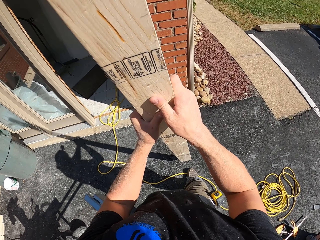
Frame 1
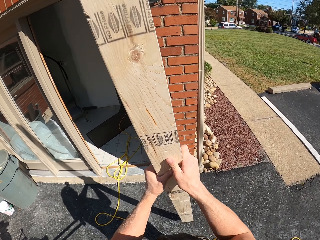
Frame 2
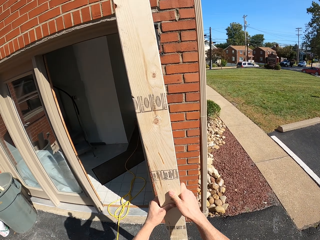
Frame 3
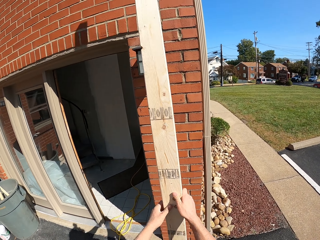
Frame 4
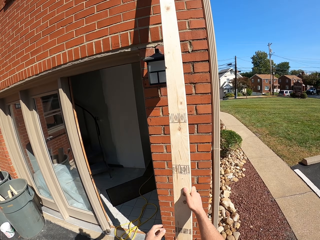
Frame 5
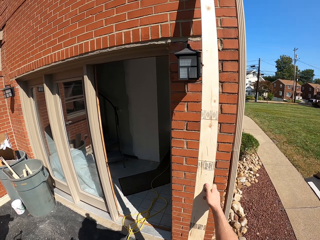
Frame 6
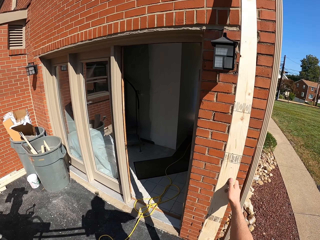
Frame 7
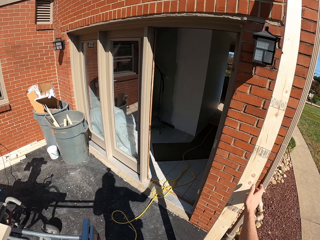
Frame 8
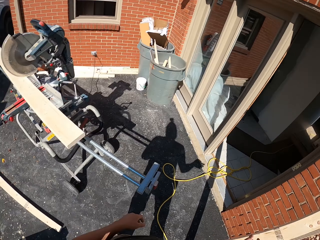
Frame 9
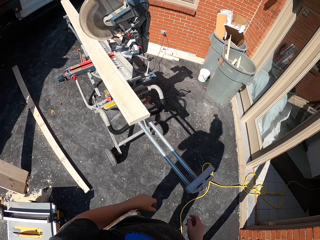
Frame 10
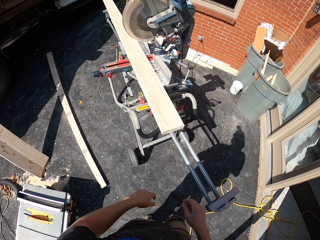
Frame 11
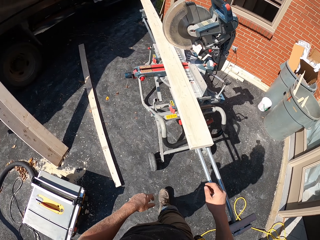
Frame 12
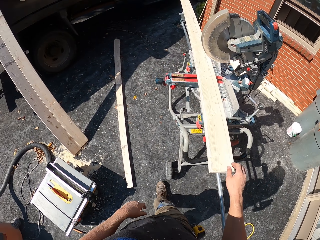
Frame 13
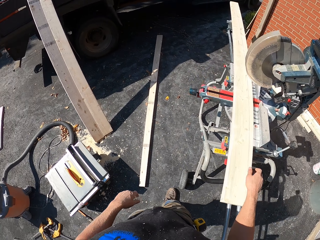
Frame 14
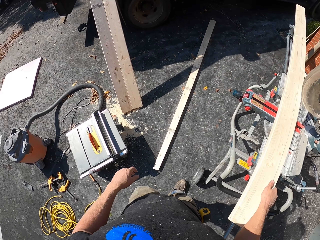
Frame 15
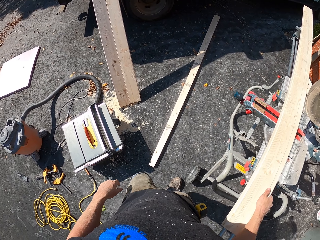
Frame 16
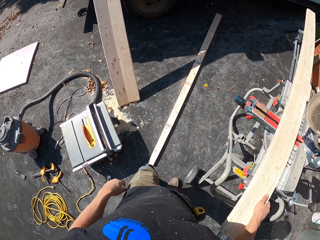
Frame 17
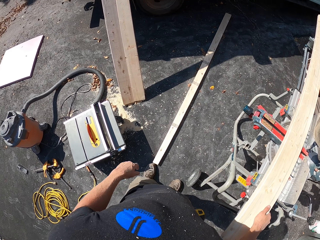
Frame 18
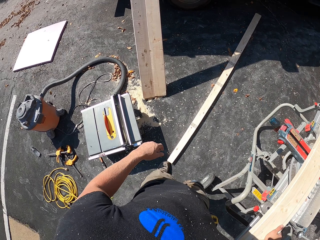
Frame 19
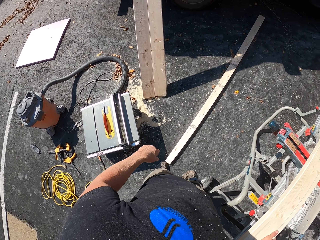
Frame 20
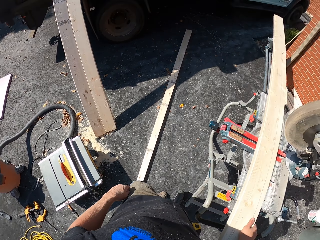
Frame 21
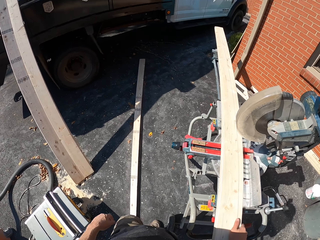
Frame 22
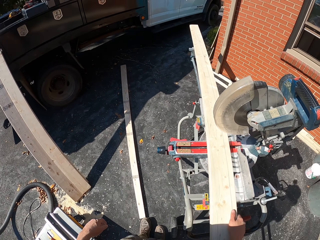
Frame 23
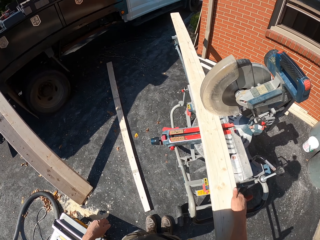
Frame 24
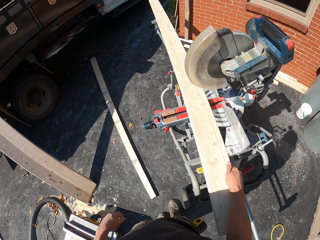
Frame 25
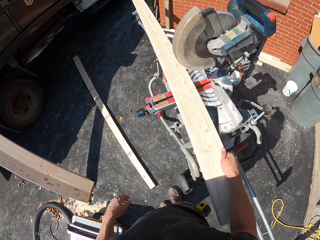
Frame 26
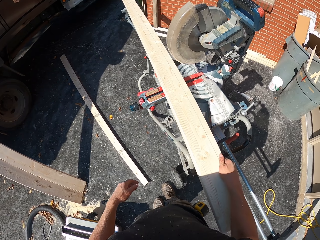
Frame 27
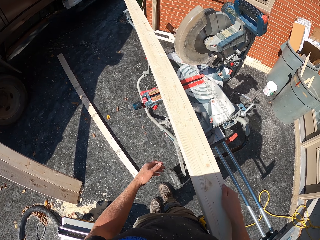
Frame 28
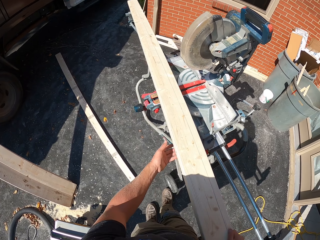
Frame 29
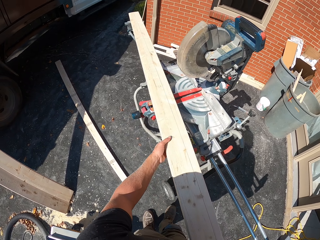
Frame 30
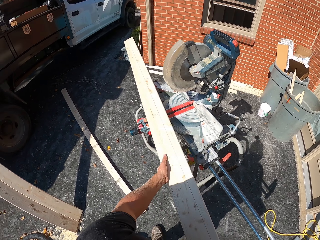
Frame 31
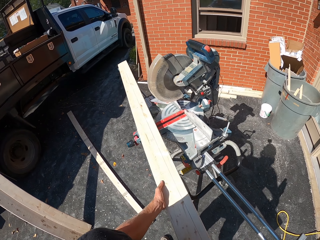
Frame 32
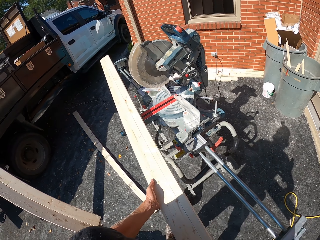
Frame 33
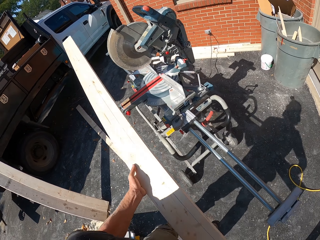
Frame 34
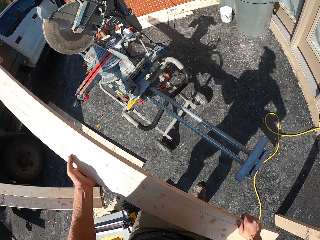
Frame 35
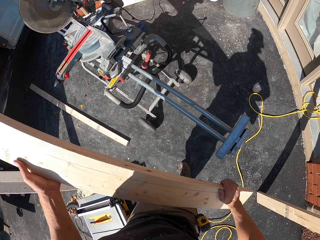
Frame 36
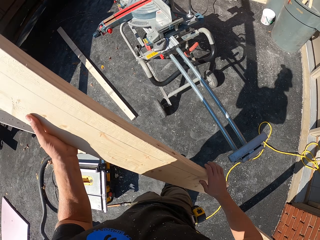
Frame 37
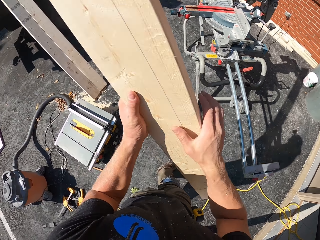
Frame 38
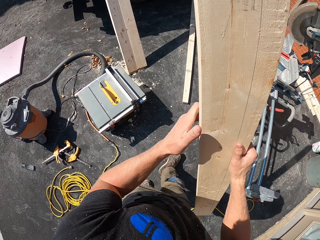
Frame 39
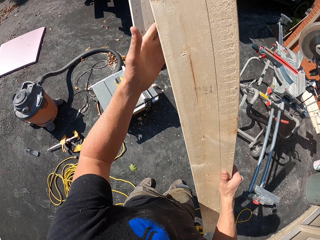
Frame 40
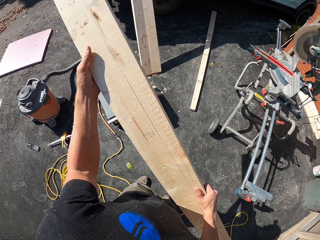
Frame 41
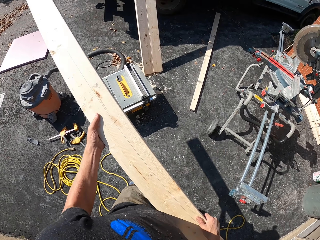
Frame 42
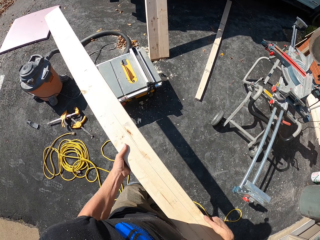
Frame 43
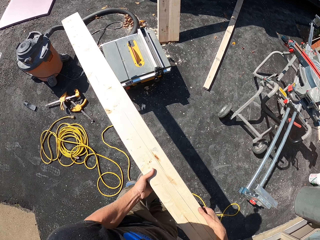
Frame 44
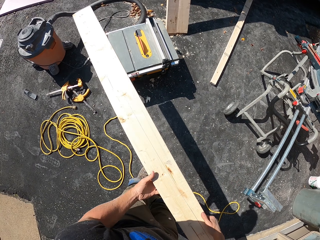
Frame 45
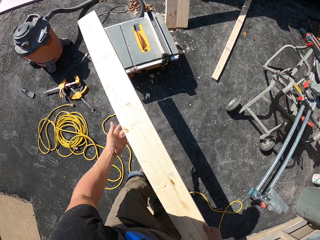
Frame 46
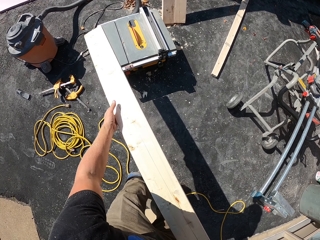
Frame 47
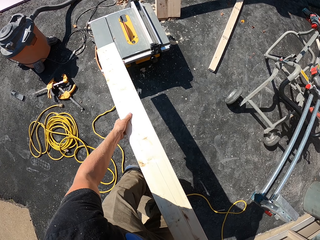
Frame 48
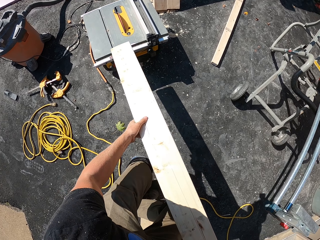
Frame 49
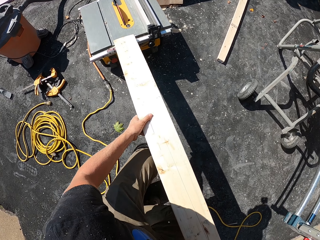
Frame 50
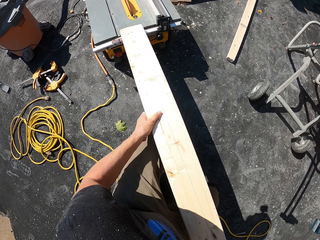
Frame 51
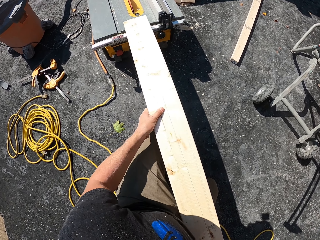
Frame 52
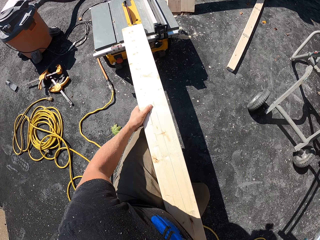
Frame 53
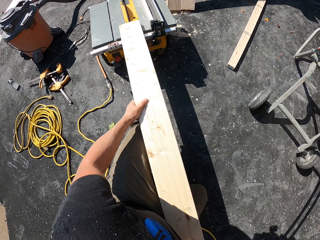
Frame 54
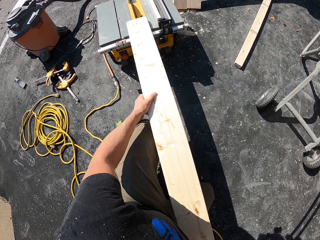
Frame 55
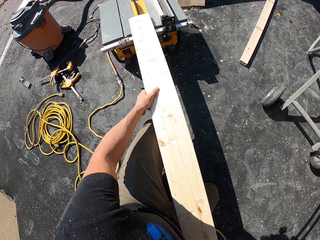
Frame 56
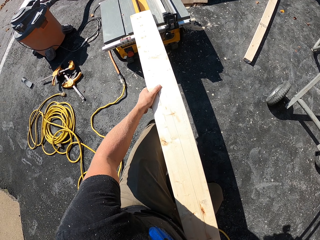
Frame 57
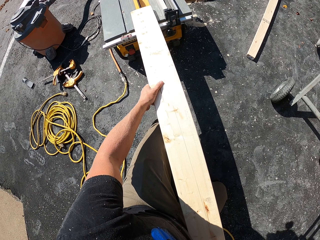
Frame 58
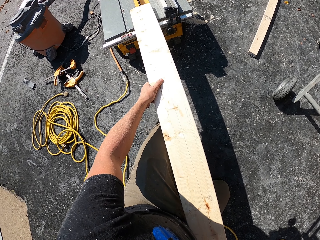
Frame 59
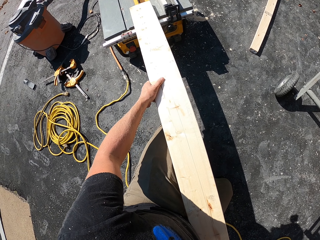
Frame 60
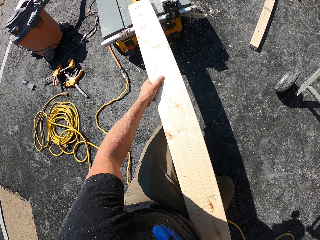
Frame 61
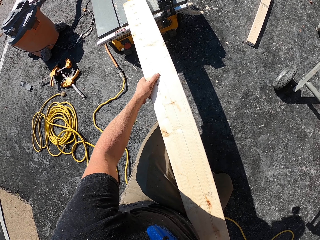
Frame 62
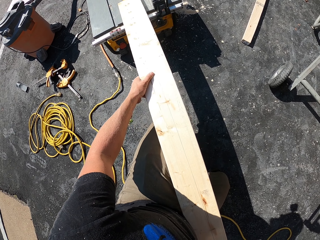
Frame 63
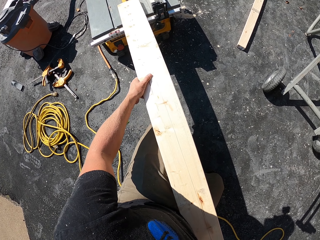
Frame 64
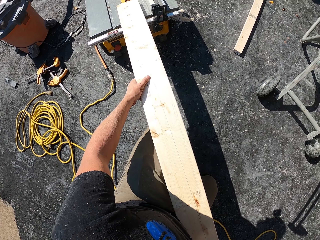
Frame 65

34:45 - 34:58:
The camera wearer holds the wood with the left hand. They hold the wood with both hands. They lean the wood on the wall. They take a wood from the machine. They hold the wood with the right hand. They pull the wood with both hands. They align the wood in the cutting machine. They slide the wood on the woodcutting machine.

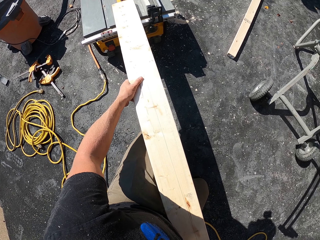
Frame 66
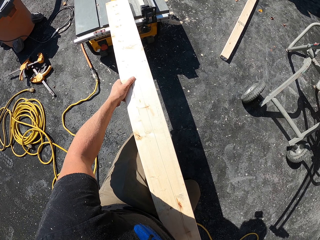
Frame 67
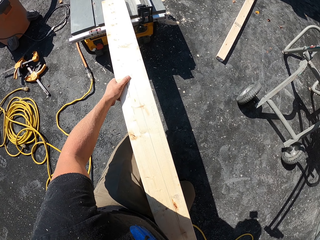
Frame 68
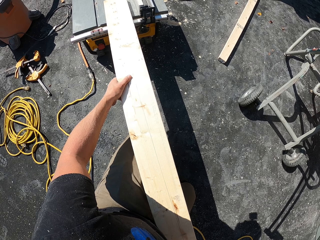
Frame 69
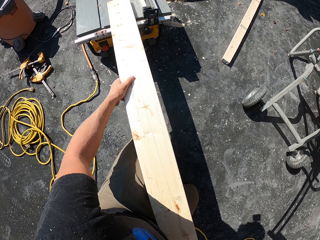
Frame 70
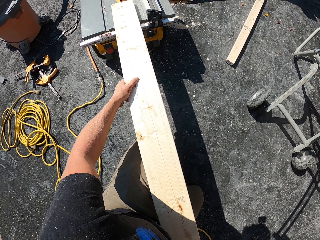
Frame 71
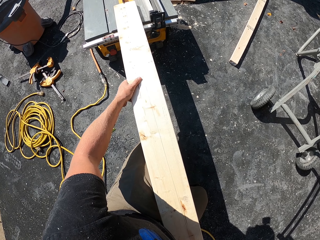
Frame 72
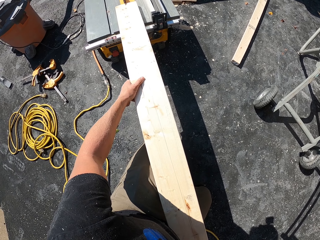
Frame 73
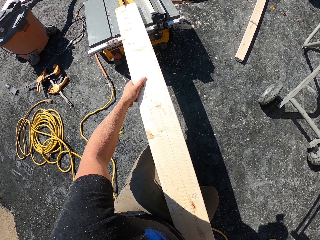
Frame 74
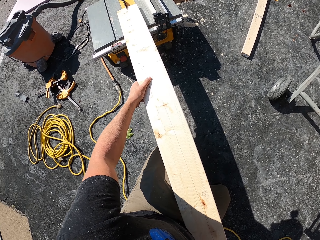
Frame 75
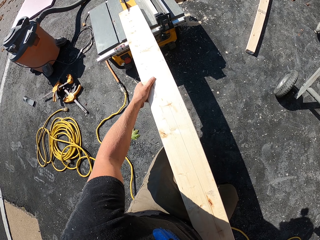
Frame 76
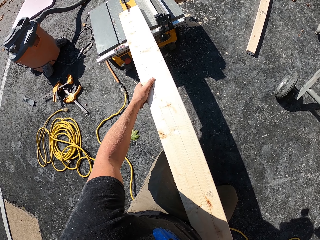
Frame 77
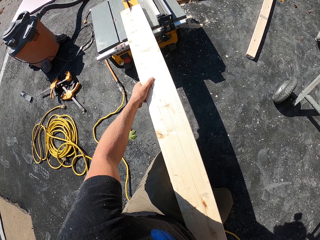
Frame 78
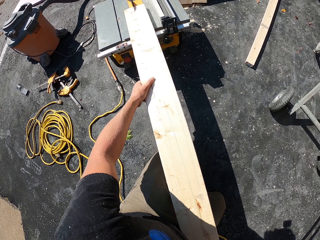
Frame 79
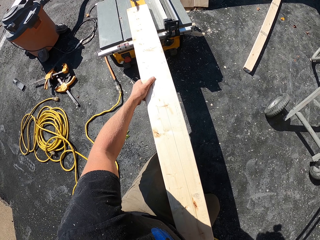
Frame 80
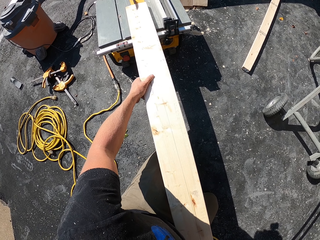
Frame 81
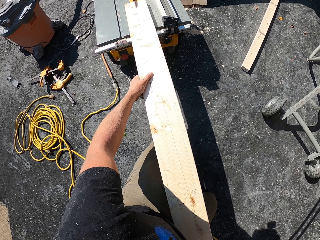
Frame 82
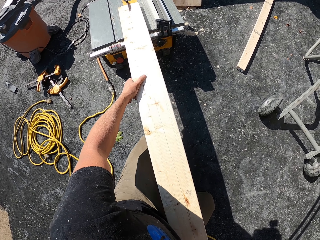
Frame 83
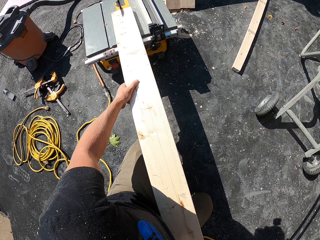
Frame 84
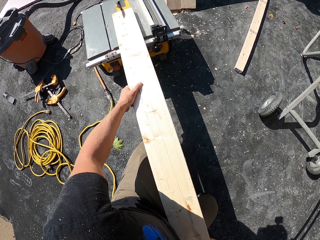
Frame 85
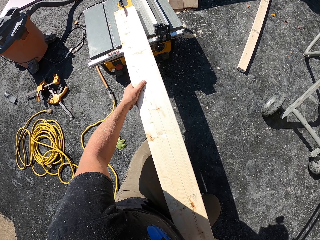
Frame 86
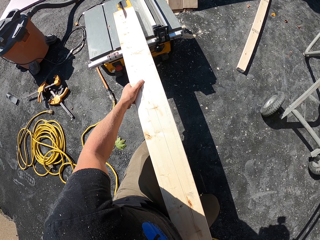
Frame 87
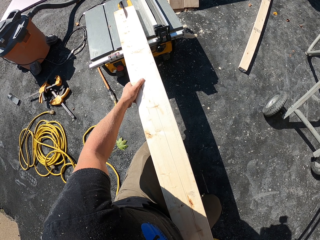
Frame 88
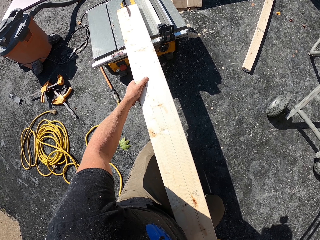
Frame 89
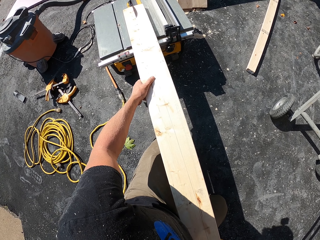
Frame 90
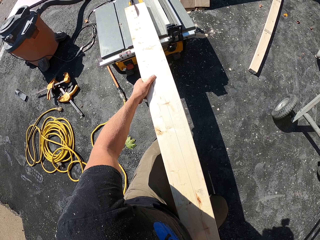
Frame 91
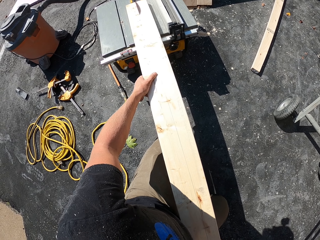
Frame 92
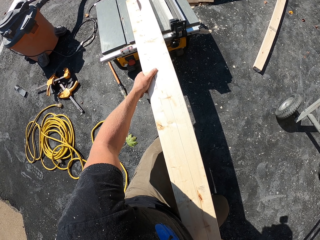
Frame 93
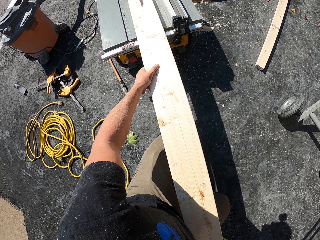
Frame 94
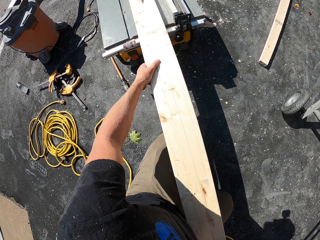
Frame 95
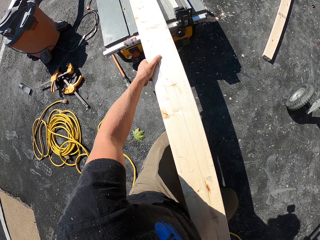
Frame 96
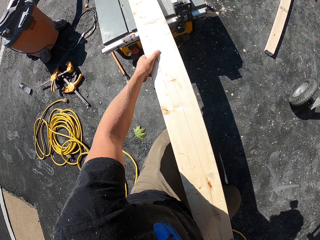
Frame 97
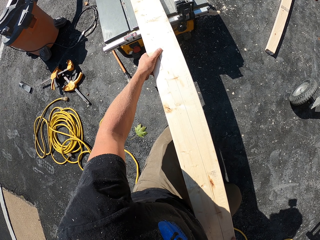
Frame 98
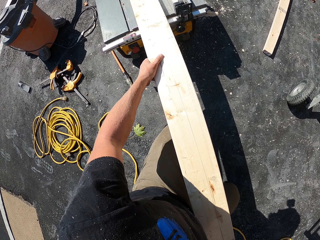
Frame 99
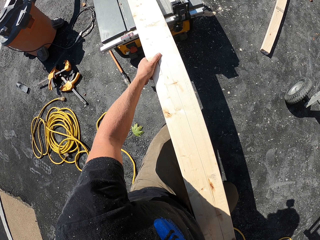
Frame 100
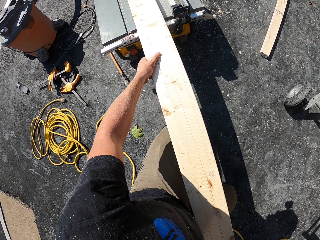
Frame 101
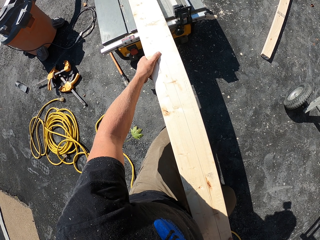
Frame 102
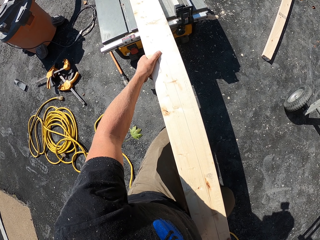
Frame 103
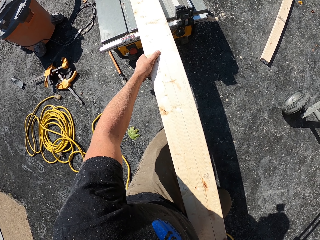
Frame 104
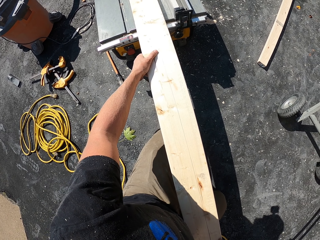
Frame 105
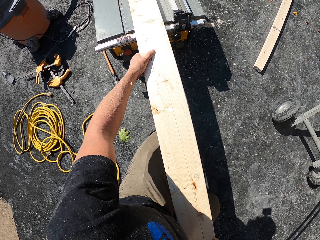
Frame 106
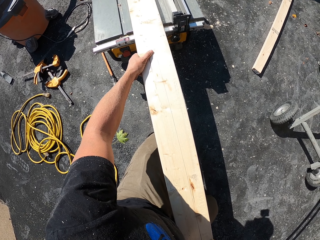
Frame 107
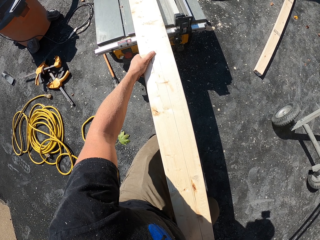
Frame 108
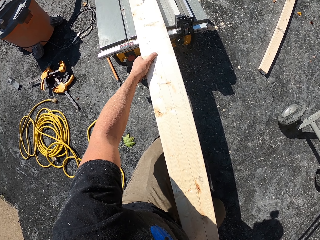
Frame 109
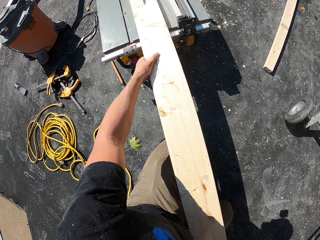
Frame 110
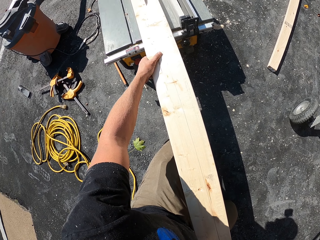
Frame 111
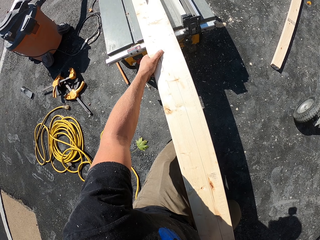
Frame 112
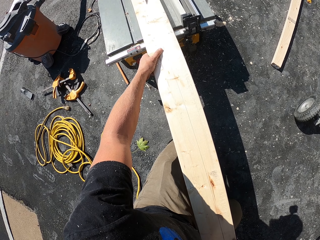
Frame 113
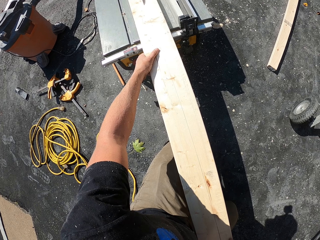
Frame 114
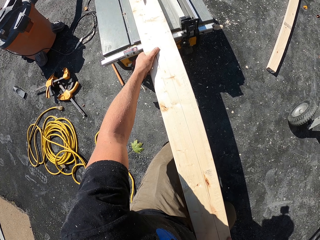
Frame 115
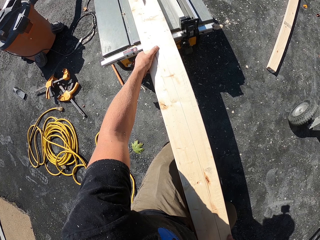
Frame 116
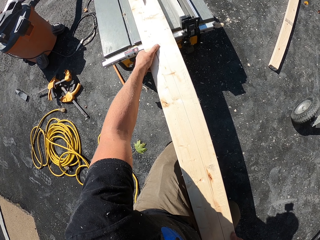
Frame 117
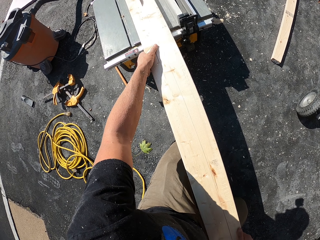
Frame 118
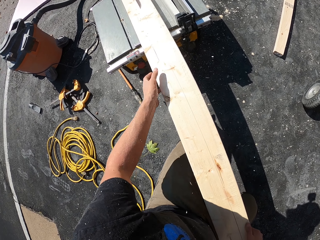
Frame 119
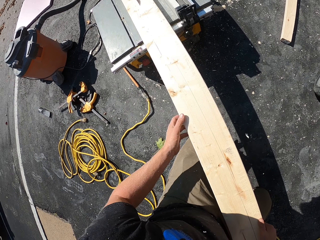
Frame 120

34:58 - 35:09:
The camera wearer cuts the wood with the machine.
